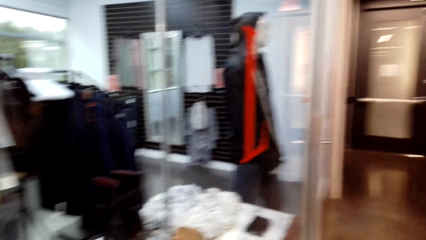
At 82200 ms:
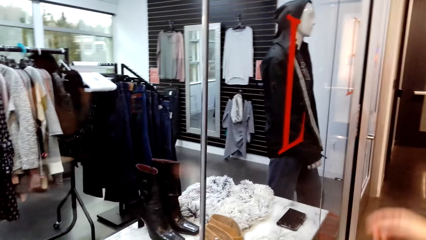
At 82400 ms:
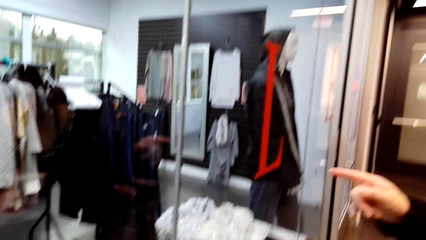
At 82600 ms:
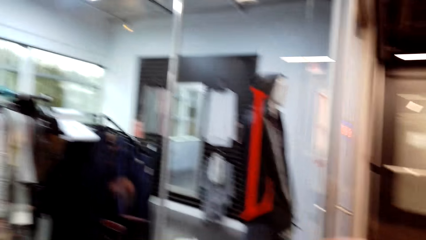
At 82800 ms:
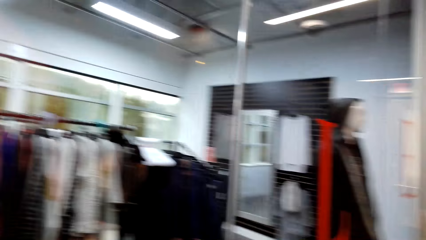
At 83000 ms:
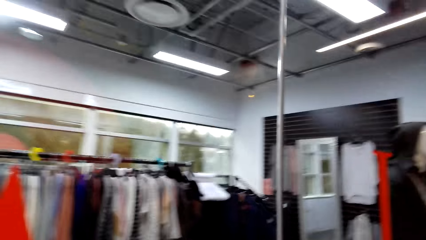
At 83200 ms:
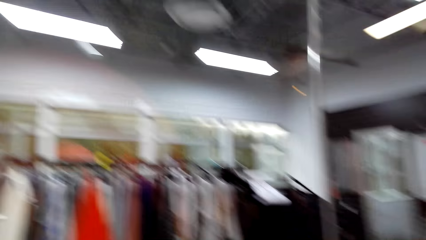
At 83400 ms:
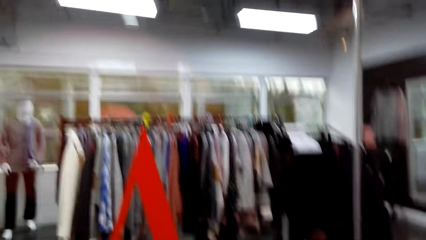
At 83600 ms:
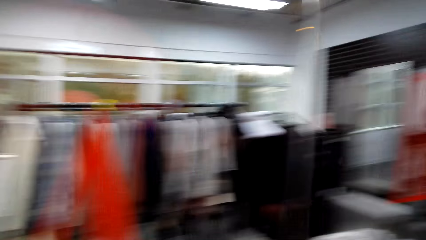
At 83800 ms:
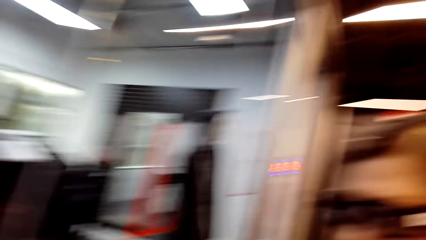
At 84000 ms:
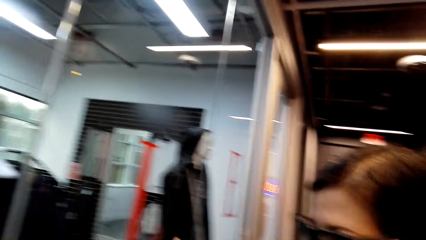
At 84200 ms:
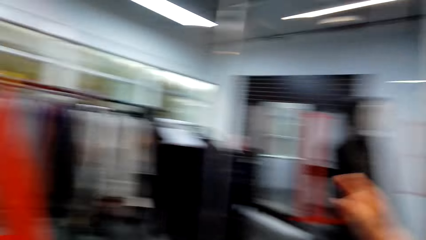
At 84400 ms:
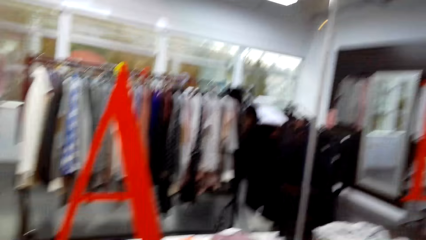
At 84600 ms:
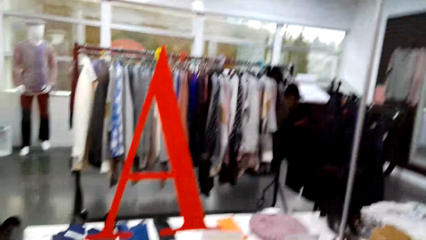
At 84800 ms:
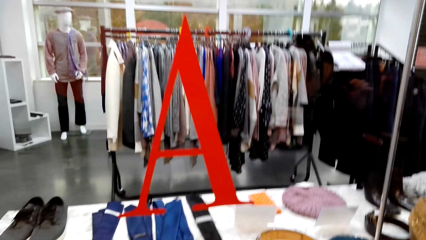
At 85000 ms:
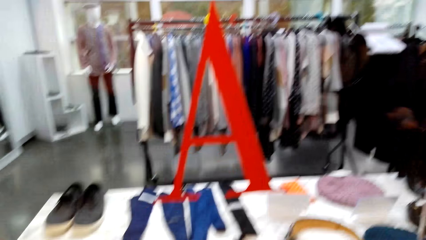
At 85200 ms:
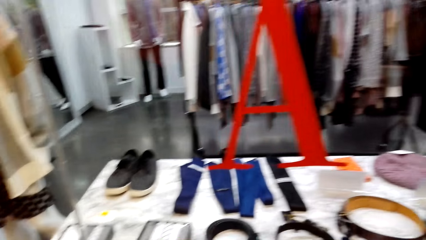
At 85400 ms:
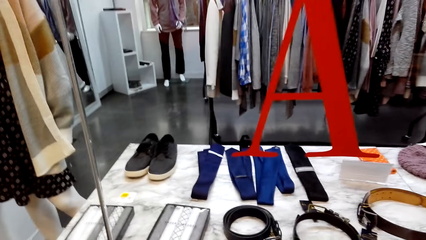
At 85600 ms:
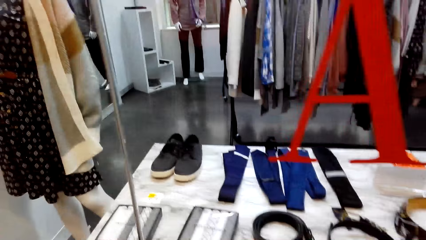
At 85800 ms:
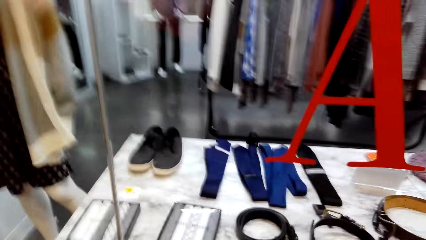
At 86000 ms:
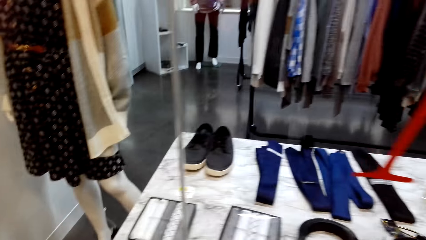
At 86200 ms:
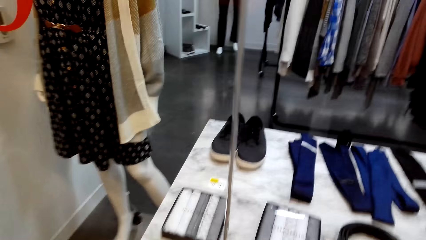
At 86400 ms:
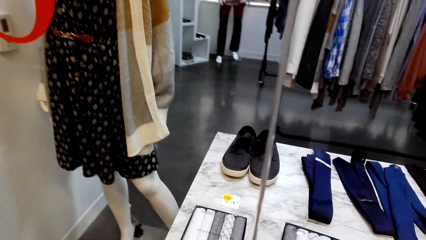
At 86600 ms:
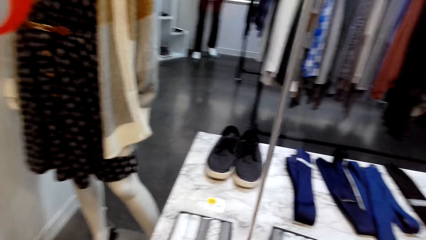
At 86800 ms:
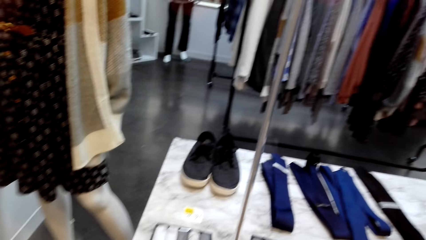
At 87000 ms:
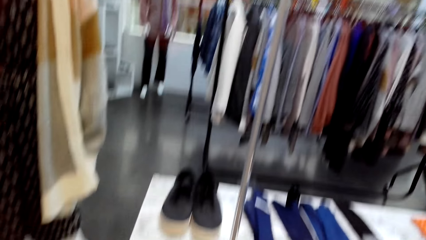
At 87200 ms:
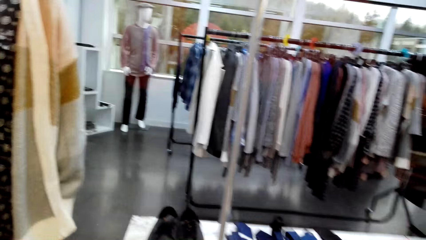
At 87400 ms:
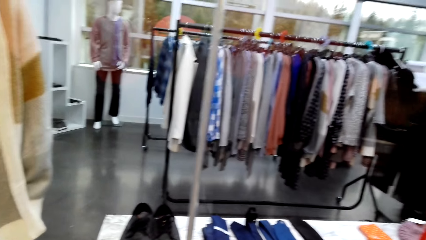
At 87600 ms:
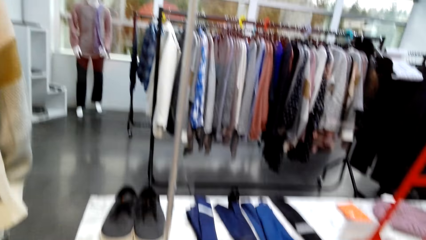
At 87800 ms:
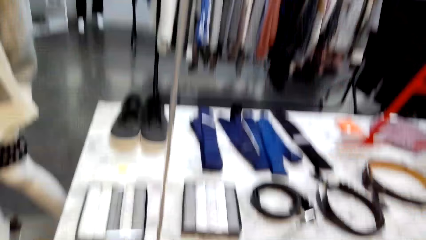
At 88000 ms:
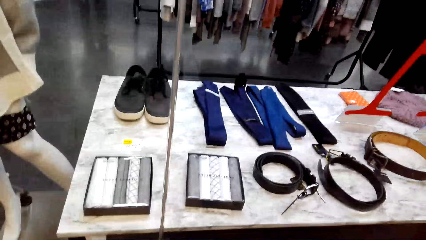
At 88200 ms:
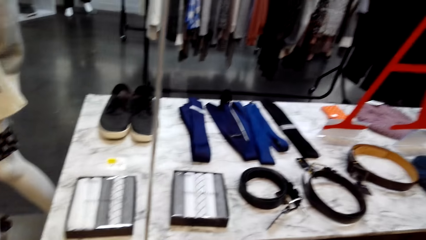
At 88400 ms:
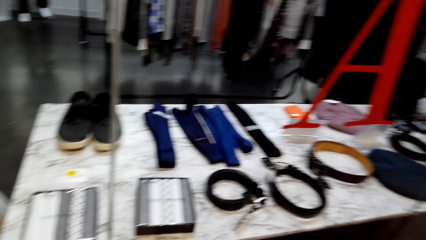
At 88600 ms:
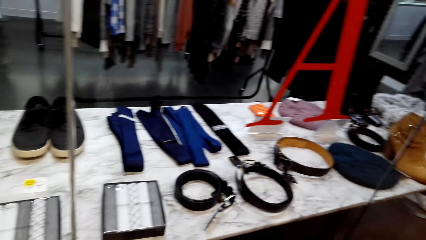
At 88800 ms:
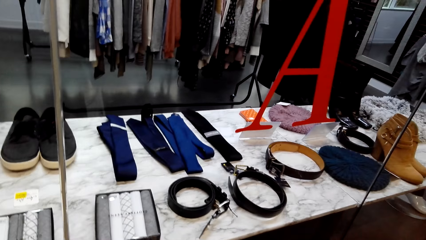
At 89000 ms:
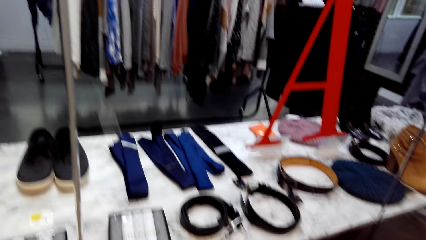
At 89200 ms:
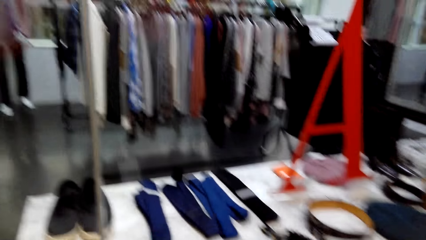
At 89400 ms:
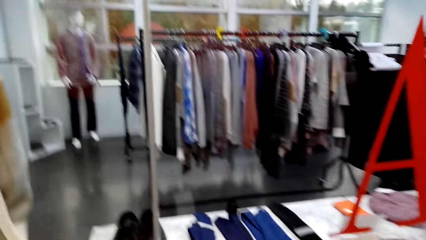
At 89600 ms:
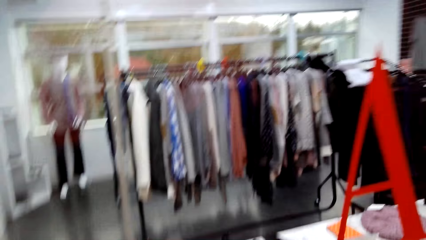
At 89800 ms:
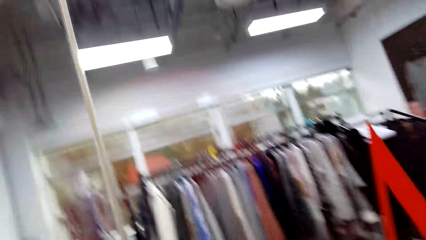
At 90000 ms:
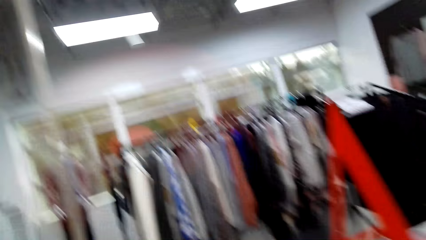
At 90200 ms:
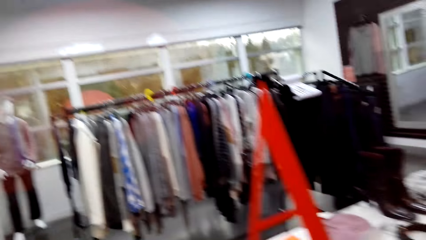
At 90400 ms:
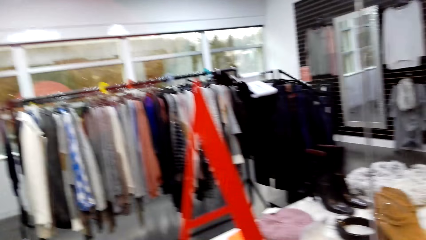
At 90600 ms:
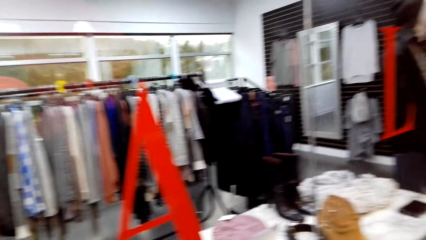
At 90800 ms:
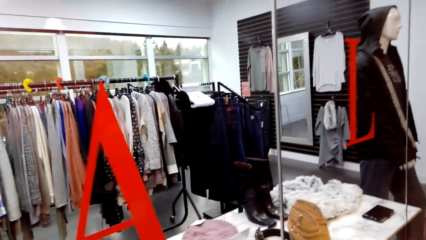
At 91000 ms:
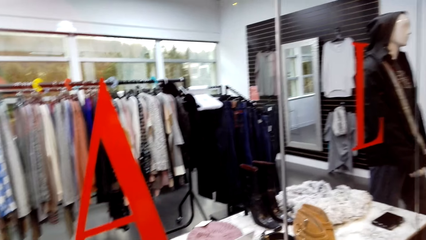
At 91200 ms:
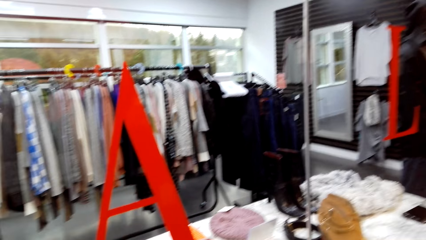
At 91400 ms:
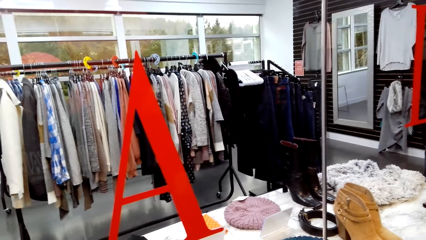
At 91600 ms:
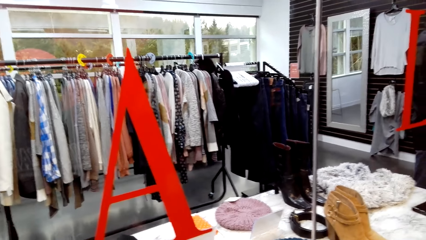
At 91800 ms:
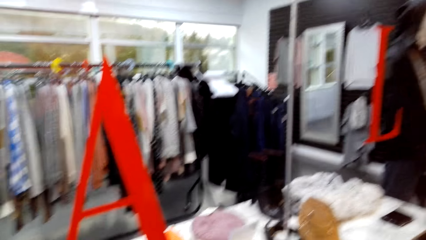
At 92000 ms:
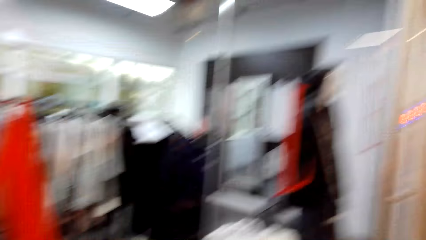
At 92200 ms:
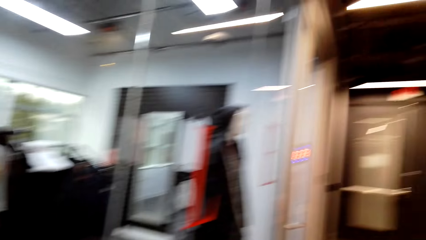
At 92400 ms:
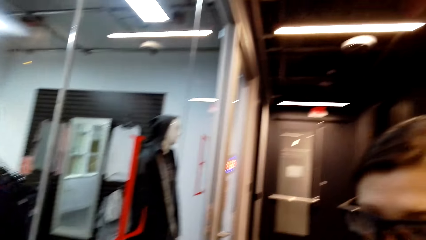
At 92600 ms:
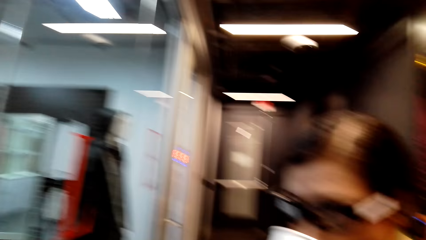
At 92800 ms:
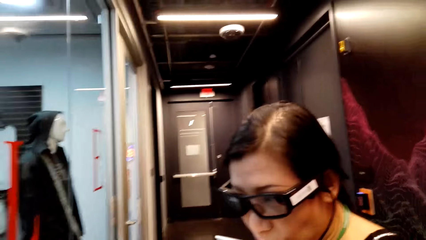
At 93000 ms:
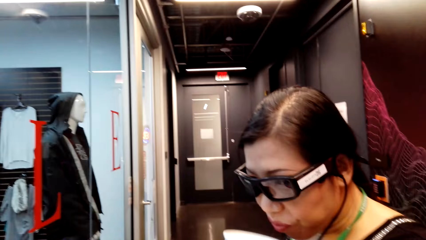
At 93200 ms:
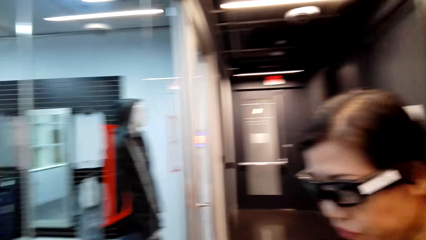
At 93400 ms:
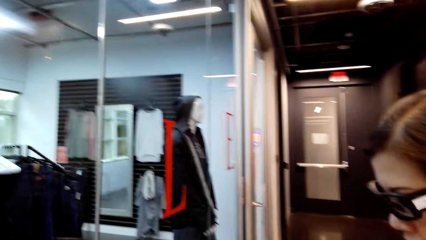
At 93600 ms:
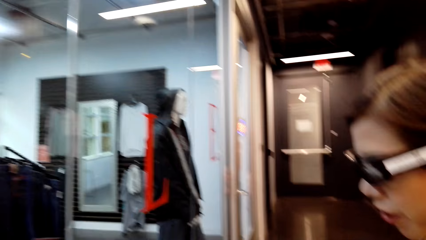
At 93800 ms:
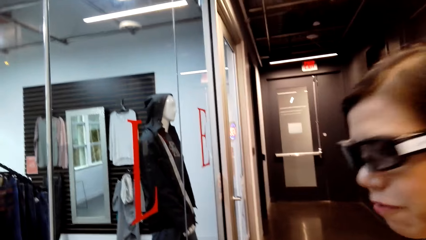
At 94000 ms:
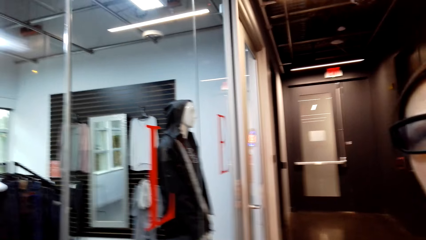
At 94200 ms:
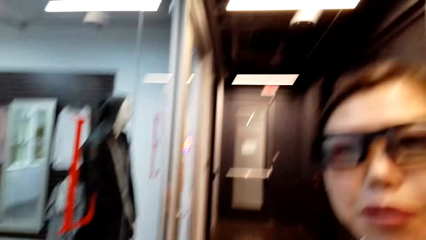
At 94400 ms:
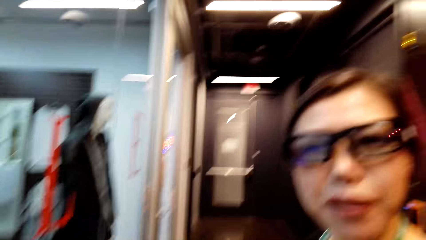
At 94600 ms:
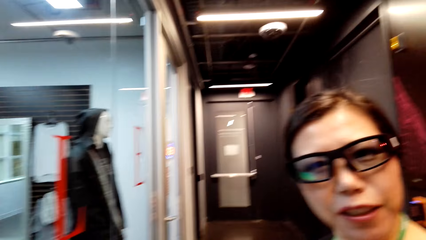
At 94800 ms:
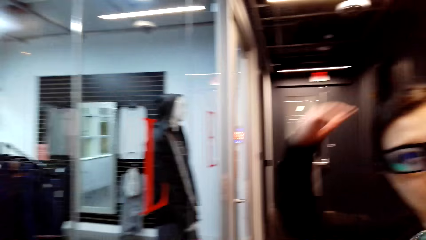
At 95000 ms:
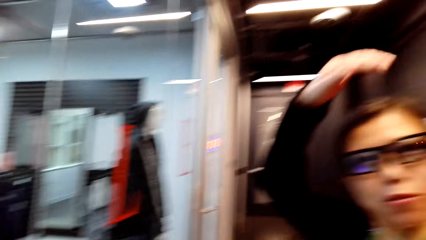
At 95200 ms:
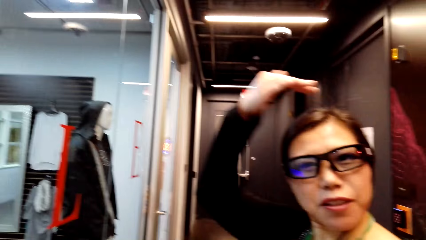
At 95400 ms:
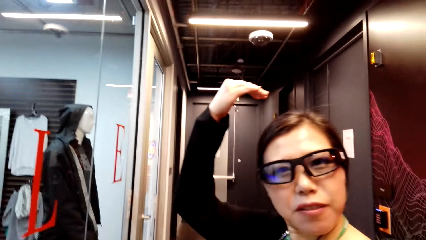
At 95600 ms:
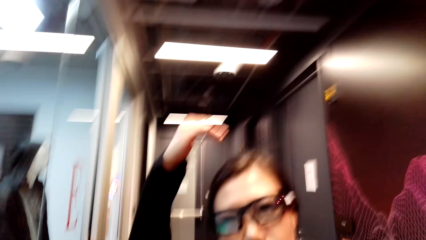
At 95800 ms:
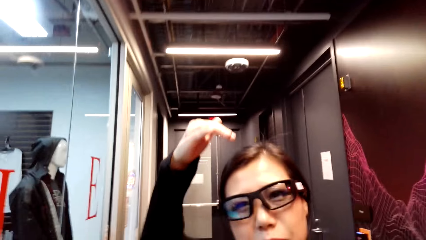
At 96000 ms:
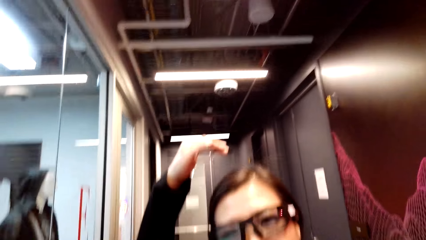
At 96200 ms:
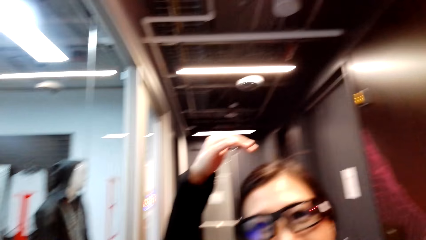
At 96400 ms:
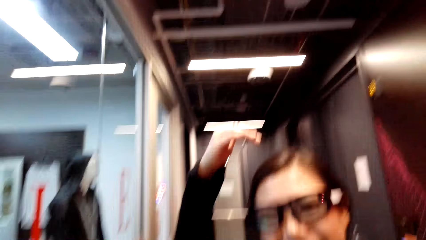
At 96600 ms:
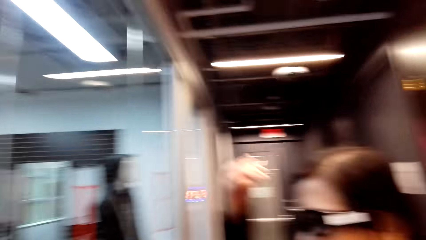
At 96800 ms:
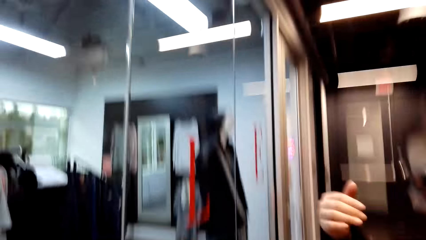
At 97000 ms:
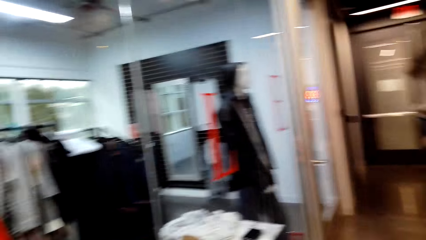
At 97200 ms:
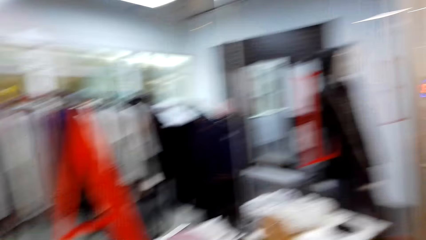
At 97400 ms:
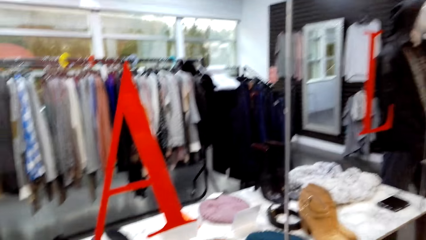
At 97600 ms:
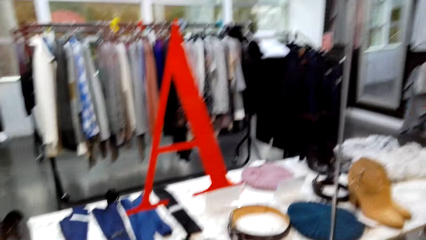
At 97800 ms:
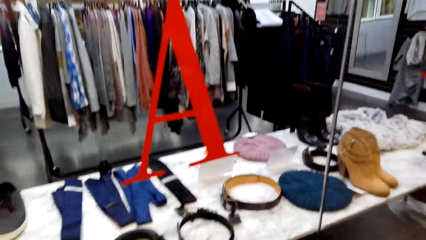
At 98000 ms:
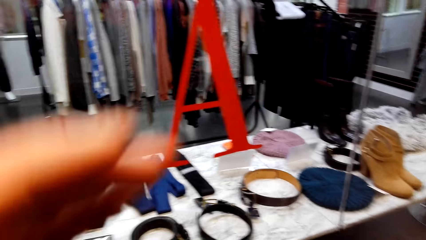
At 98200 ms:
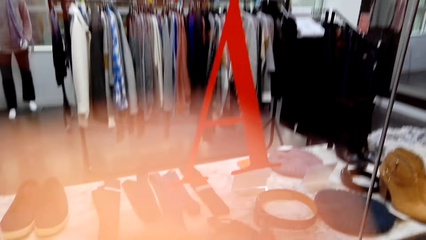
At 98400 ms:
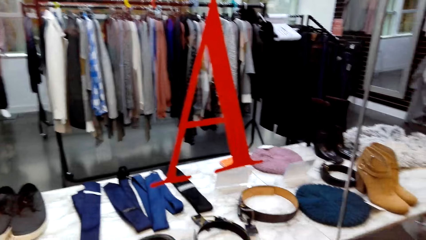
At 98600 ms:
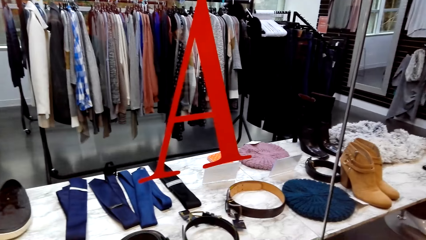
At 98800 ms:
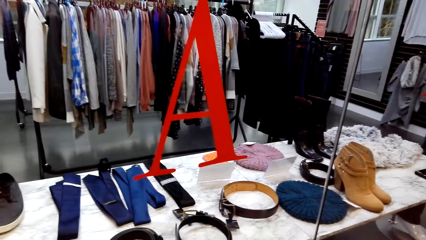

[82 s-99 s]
The lady sips coffee. The camera wearer communicates to the lady. The lady talks to the camera wearer.
